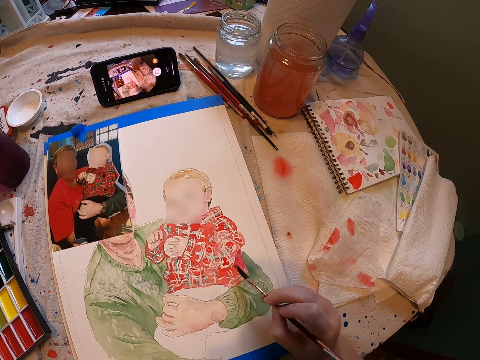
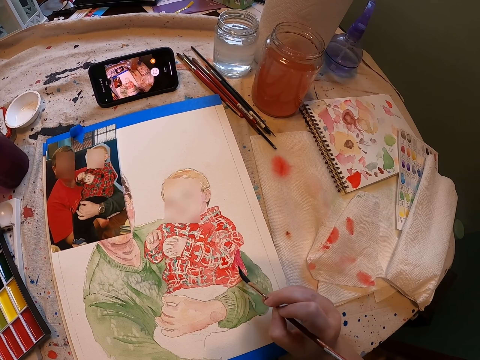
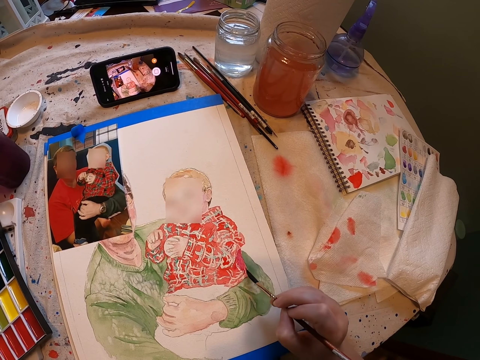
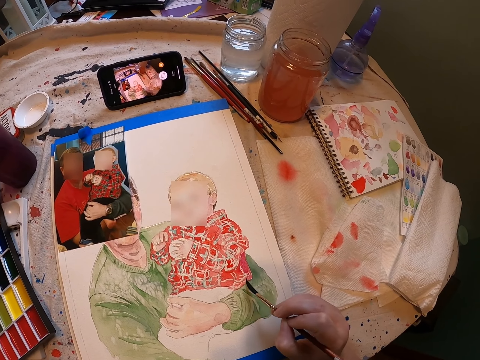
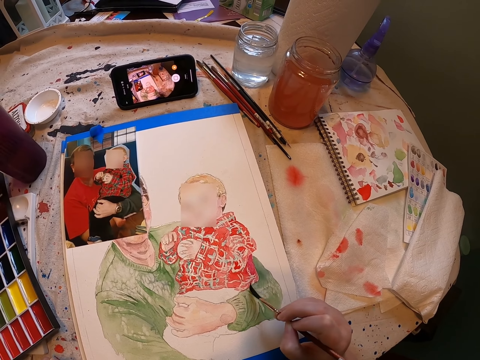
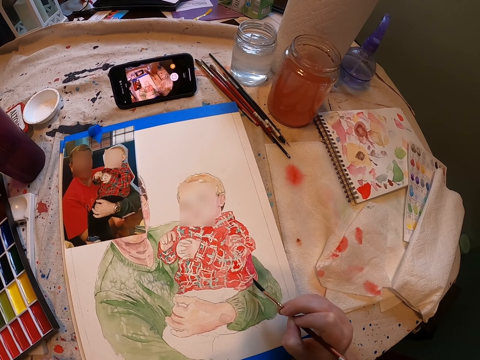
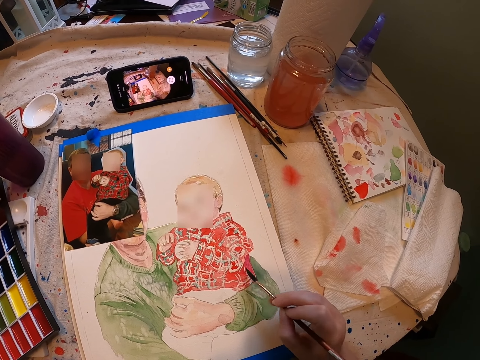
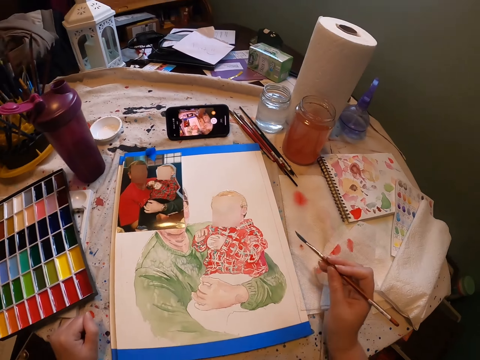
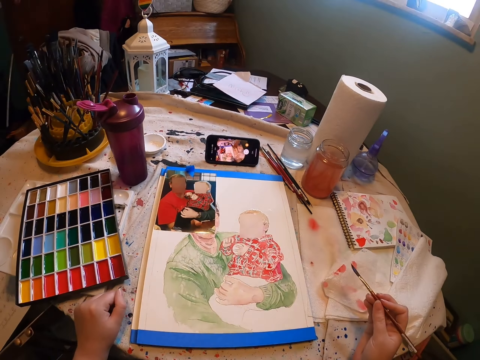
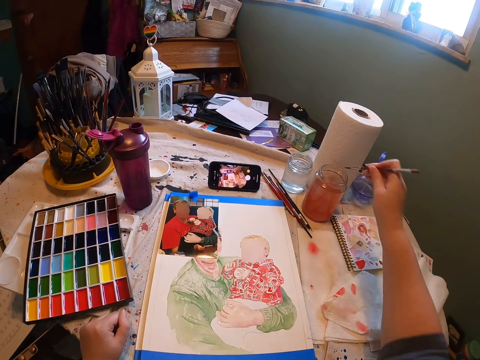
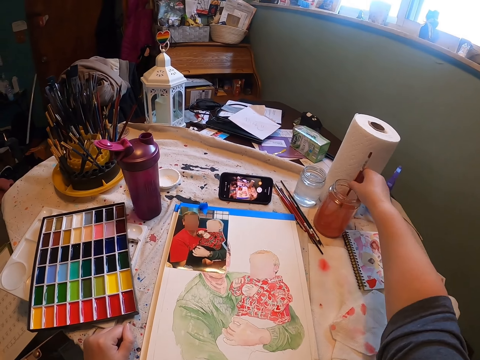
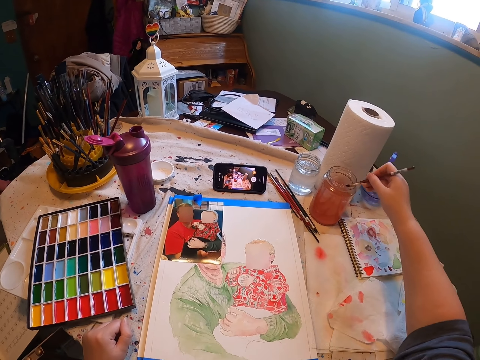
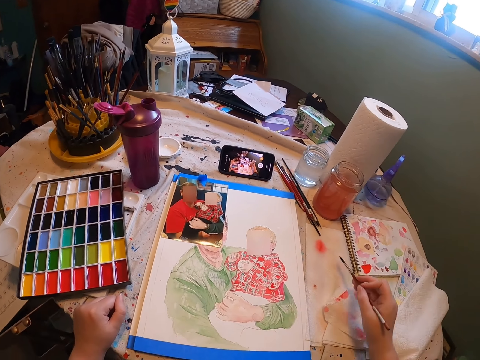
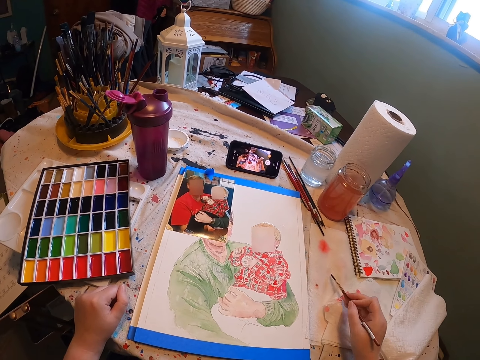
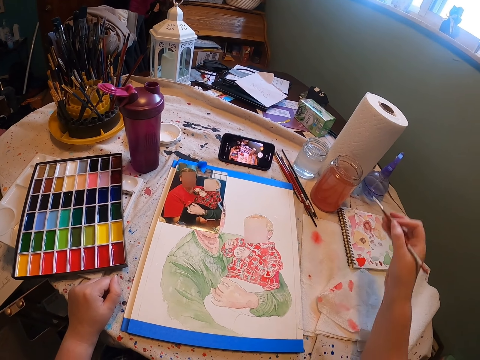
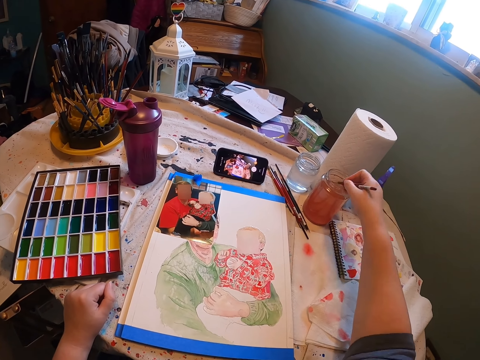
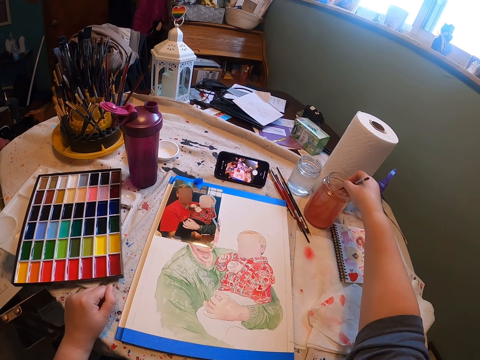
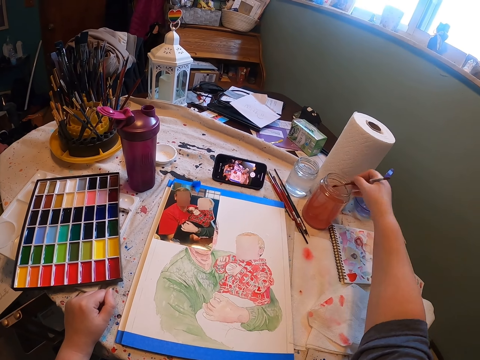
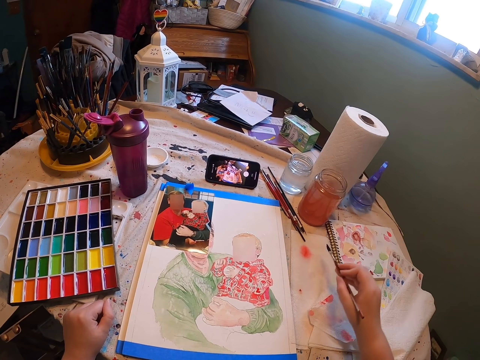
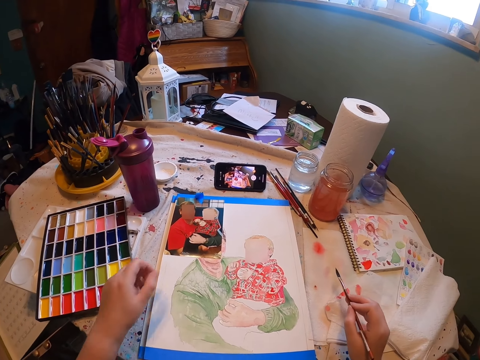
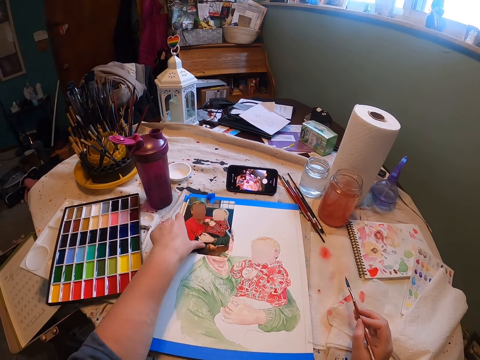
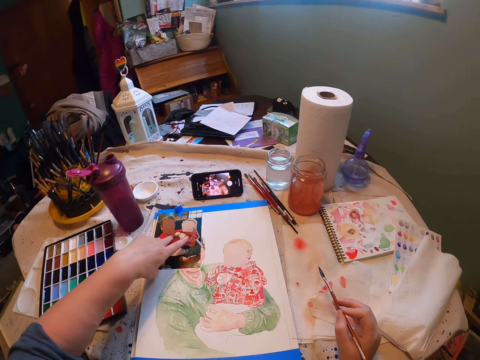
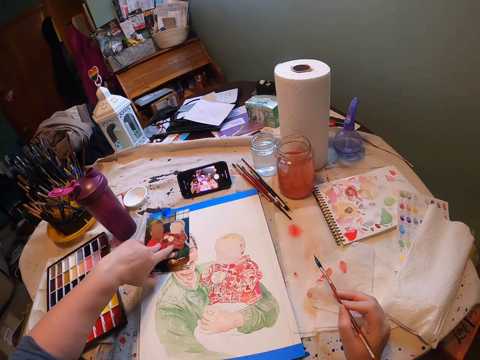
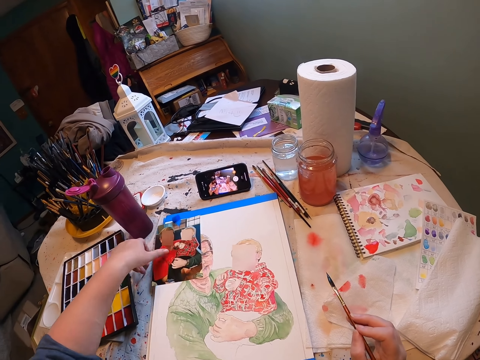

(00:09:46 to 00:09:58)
The camera wearer dips the paint brush in water. They stir the water with the paint brush. They remove the paint brush from the water. They rub the bristles of the paint brush on the edge of the container. They dry the paint brush with the tissue. They dip the paint brush in the water. They remove the paint brush from the water. They dry the paint brush with the tissue. They remove the photo from the sketch book.

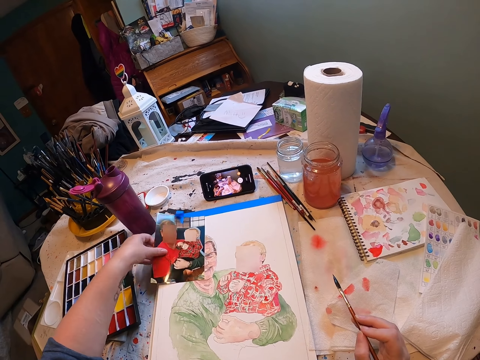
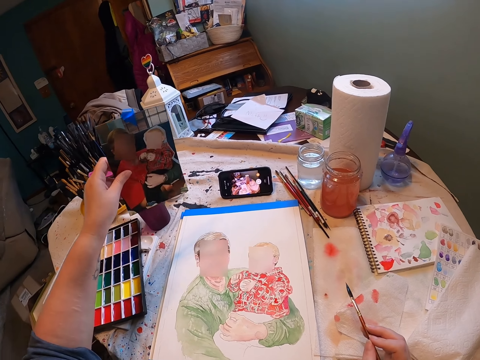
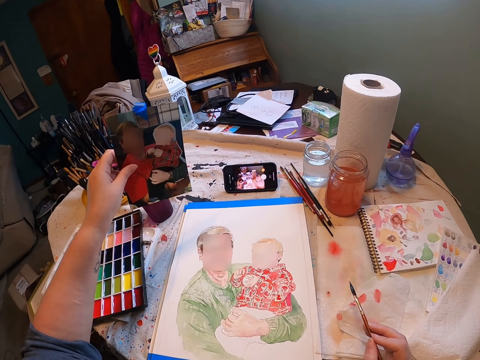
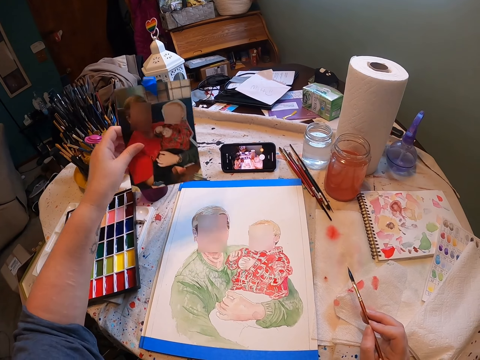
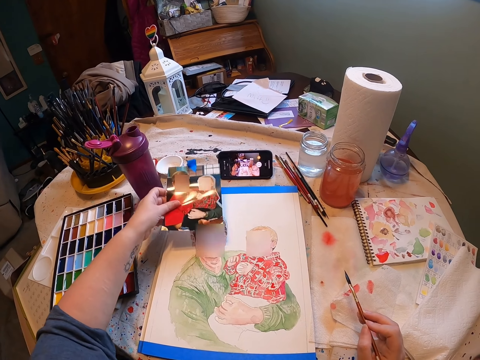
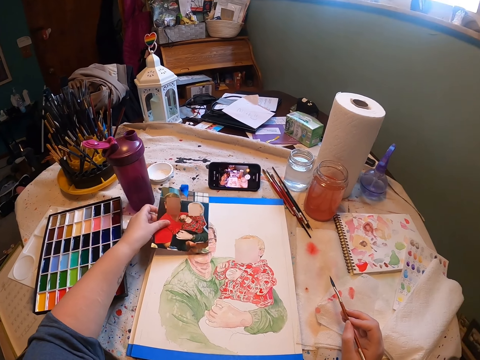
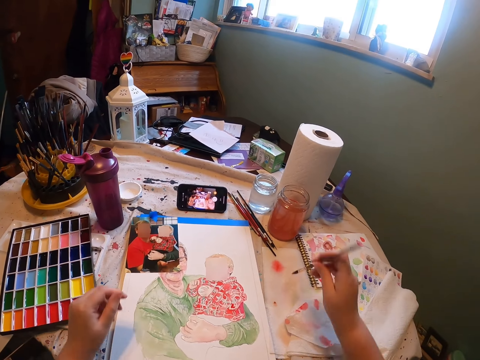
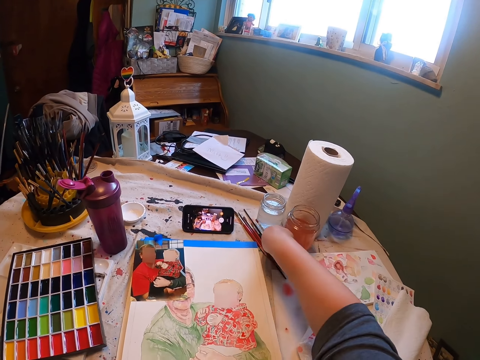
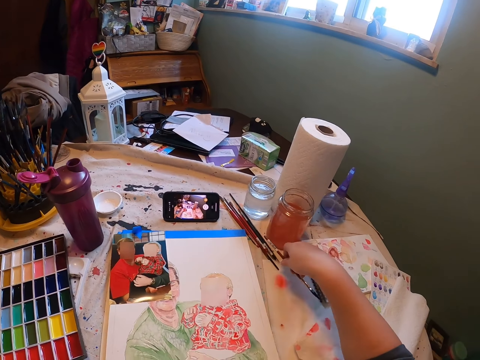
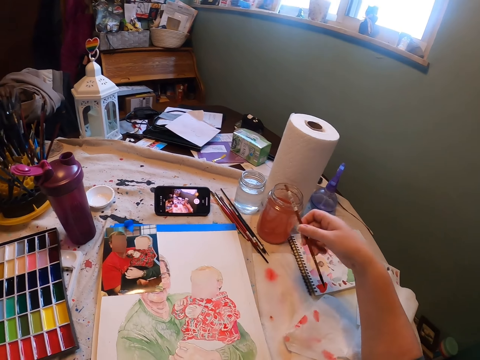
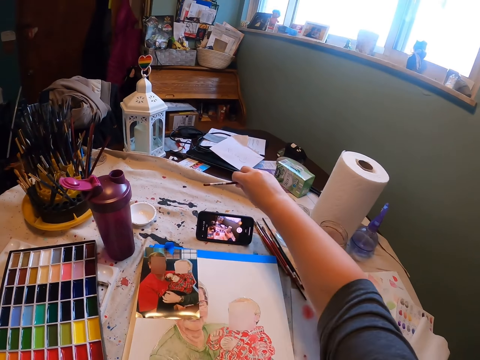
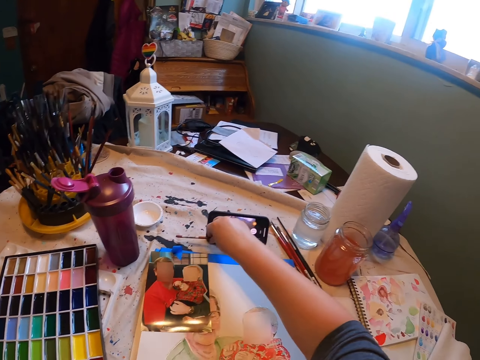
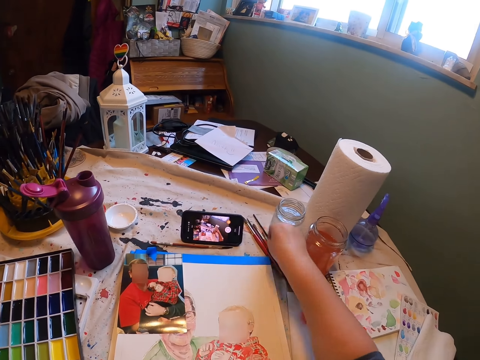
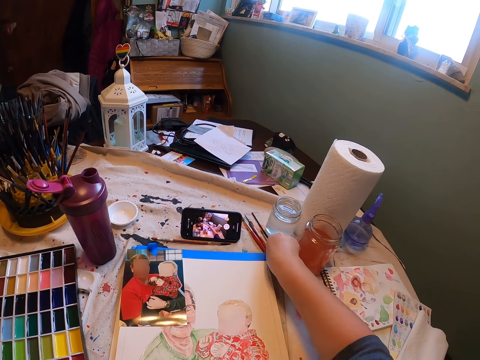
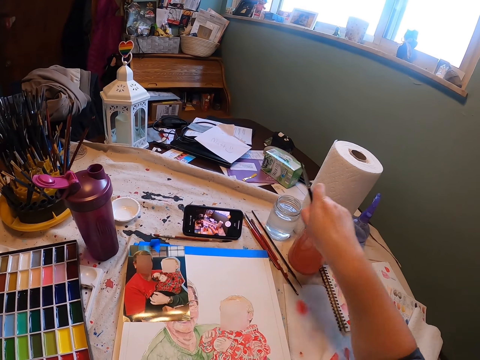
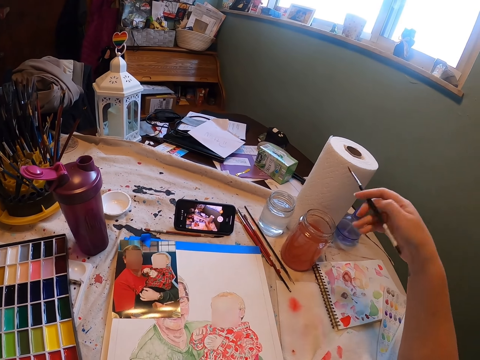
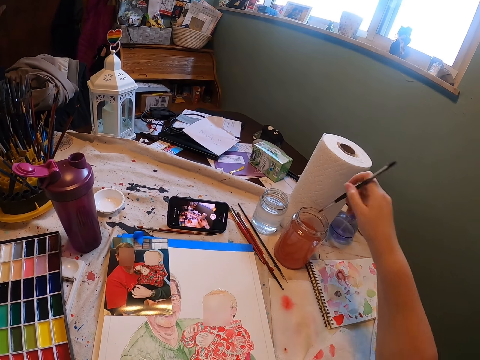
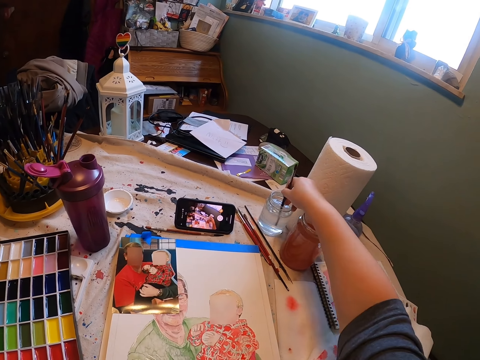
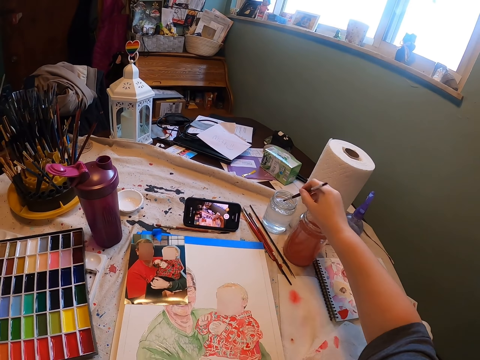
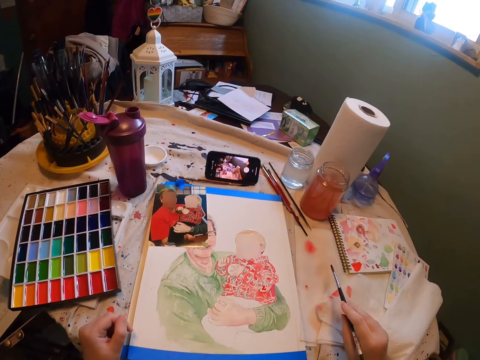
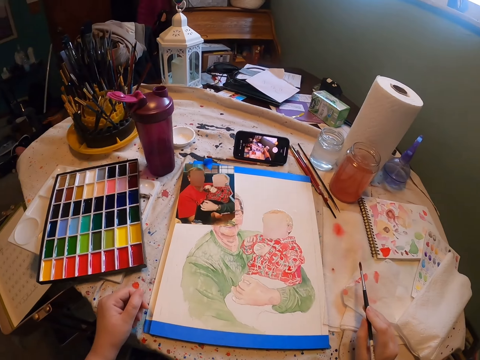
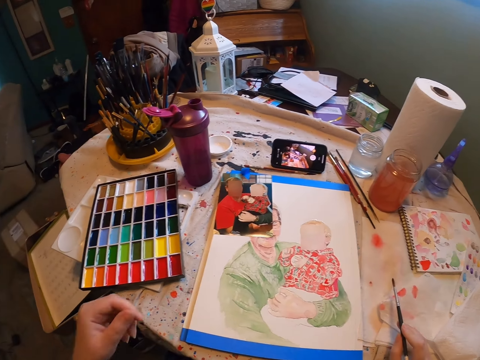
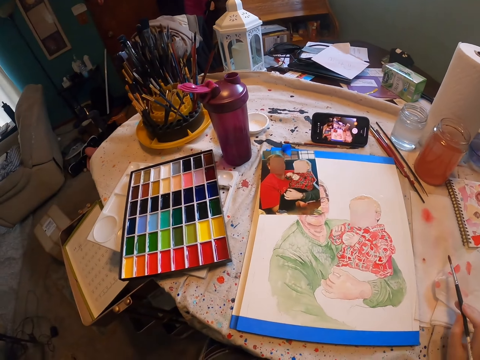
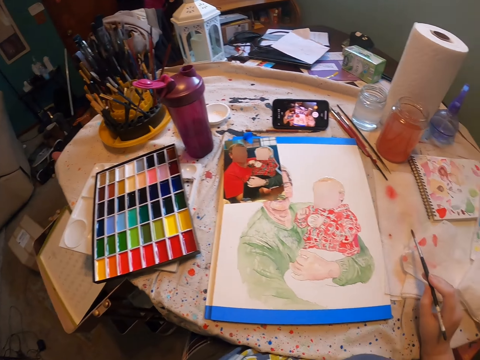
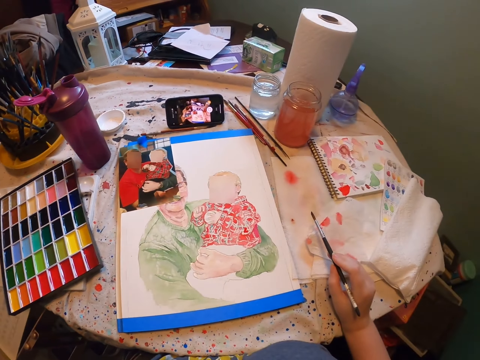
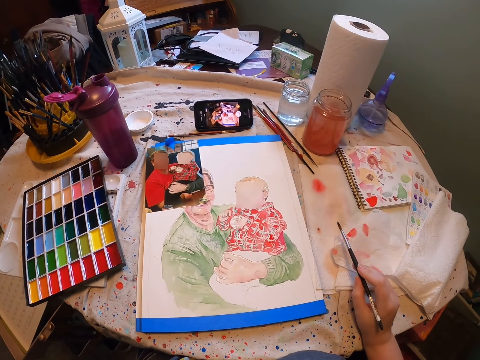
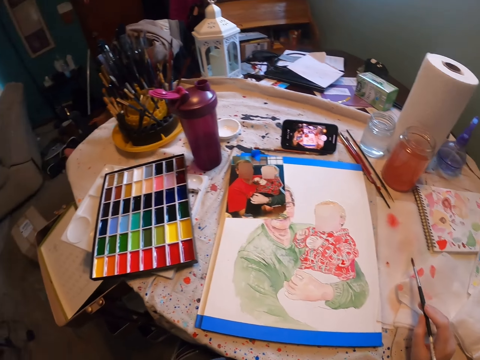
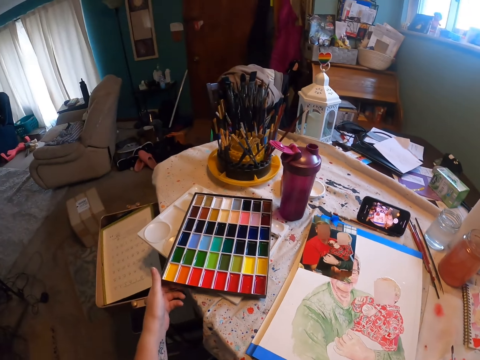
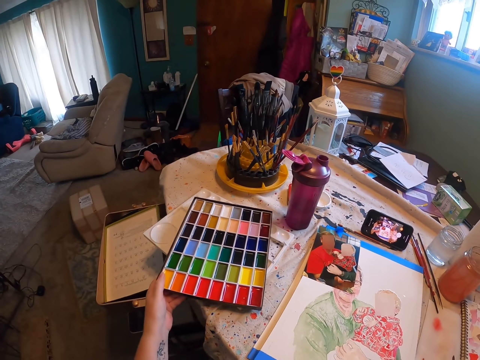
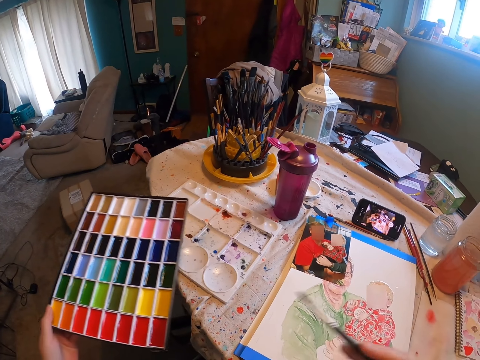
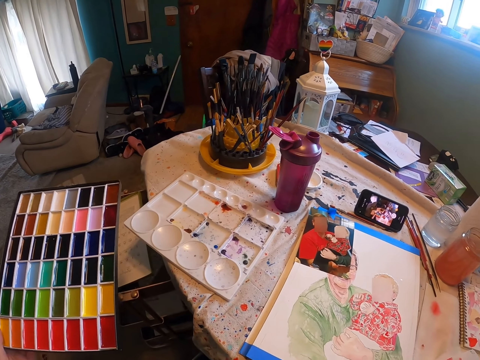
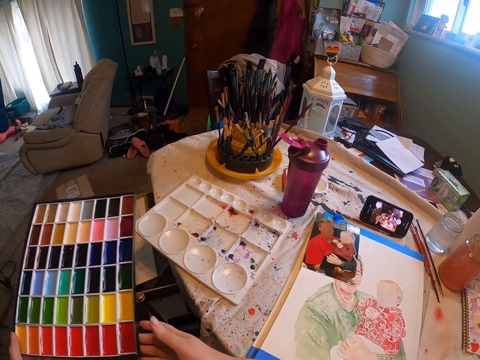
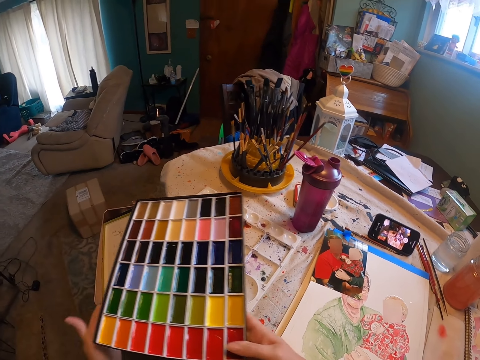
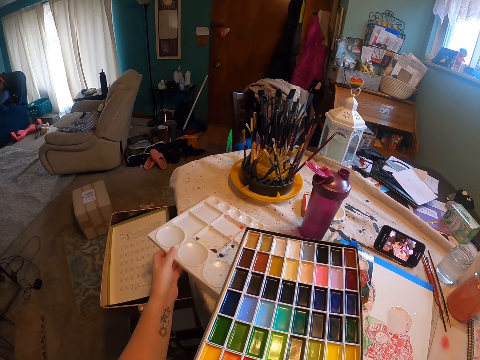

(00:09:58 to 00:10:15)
The camera wearer picks up a picture. She stares at the photo, places the photo on the sketch book and moves the paint brush against the table. She places the paint brush on the table and picks up another paint brush. She dips the paint brush in water, stirs the water with the paint brush and removes the paint brush from the container. She places her hand on the table and stares at the painting. She wipes the paint brush on a paper. She picks up the color palette and stares at the painting. She places the color palette in her right hand and picks up the empty palette.
